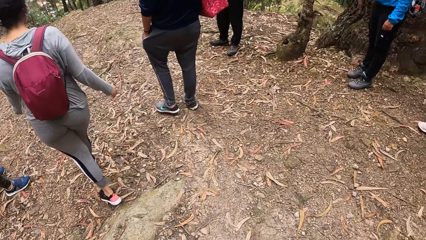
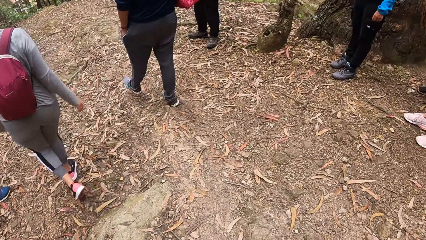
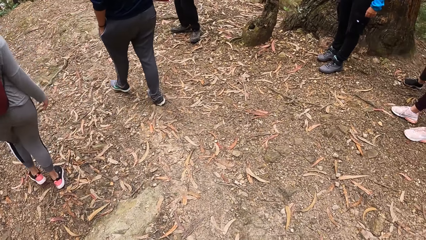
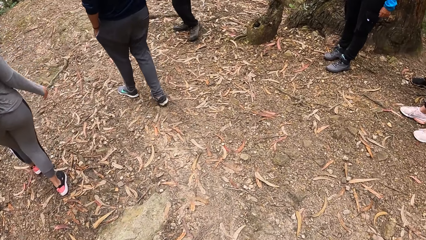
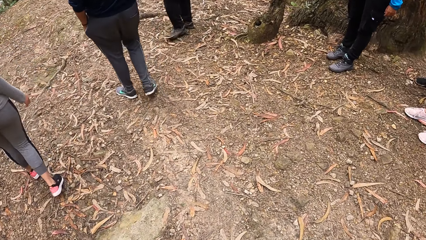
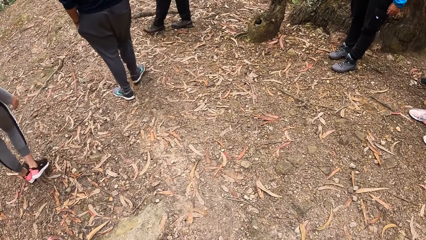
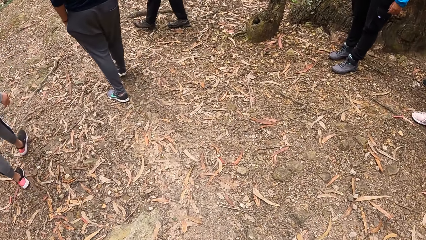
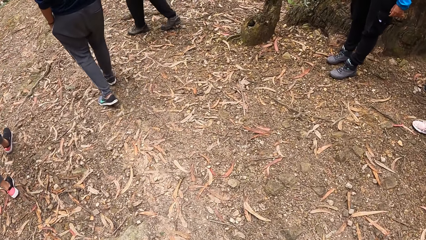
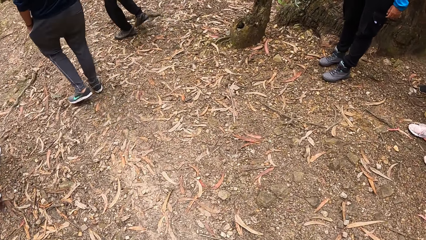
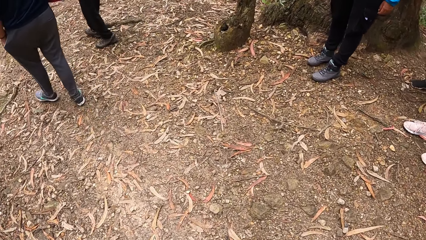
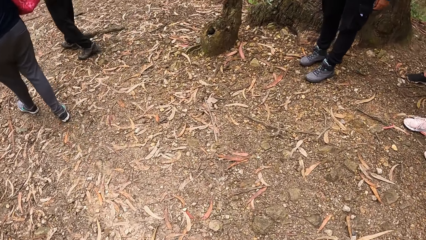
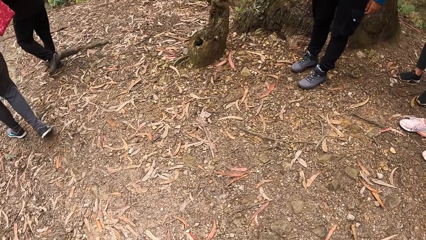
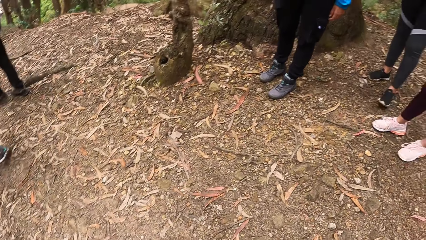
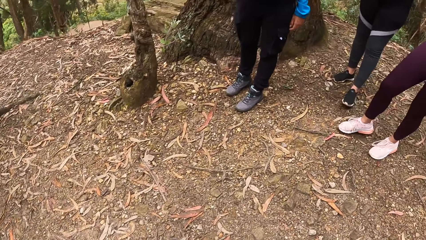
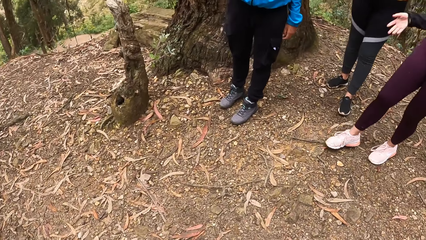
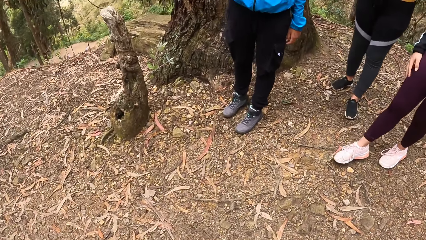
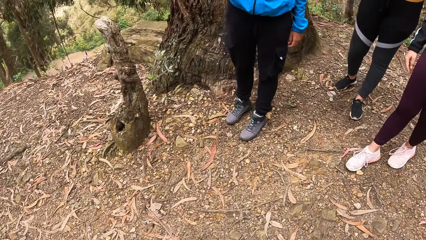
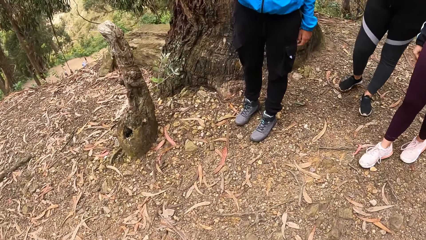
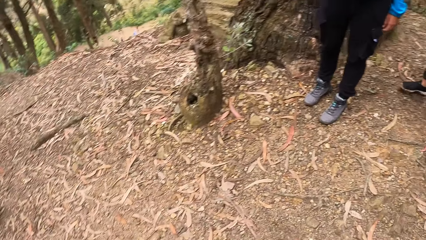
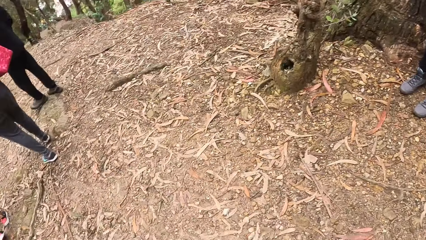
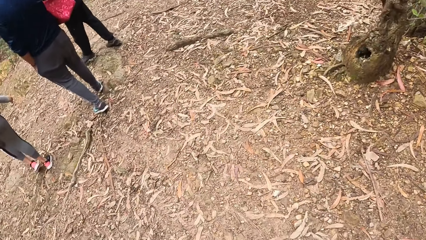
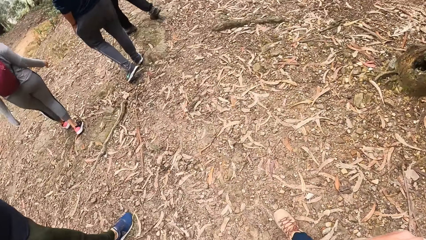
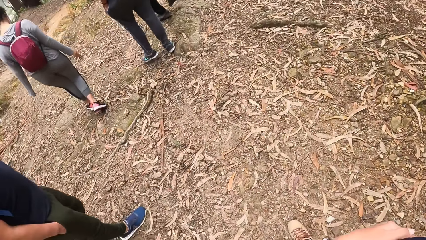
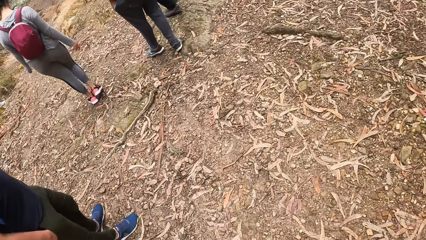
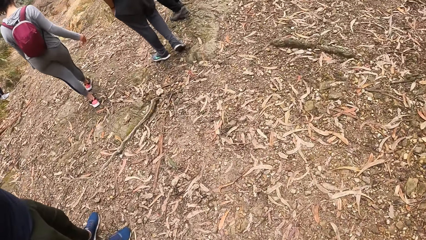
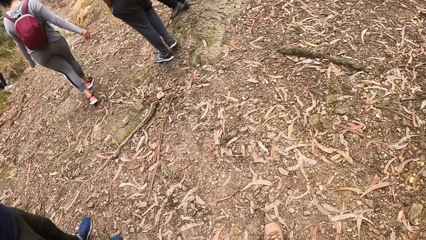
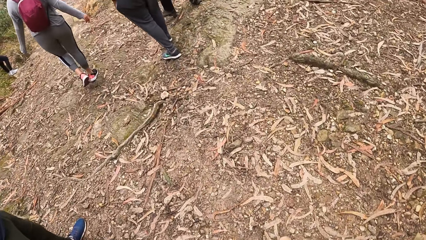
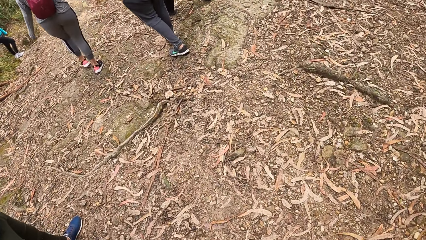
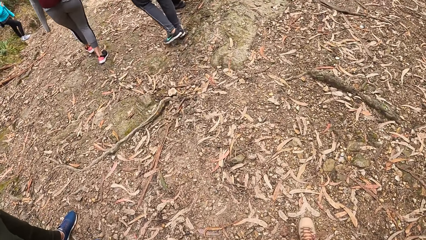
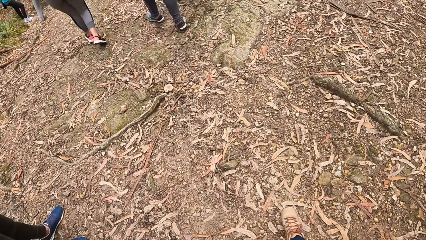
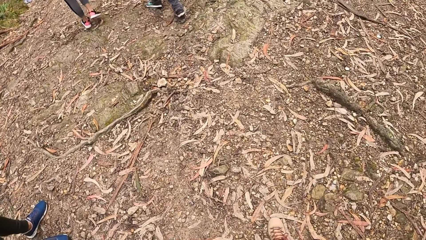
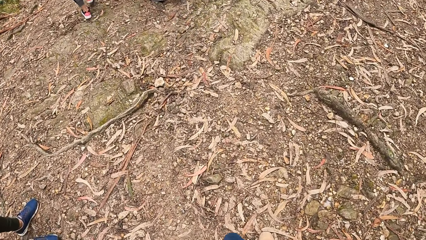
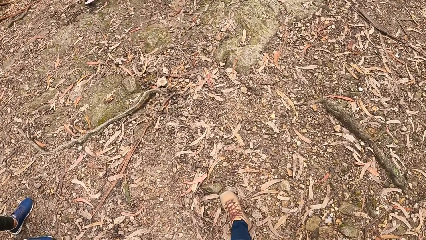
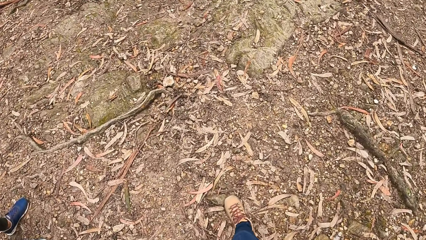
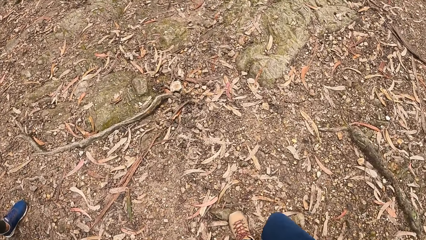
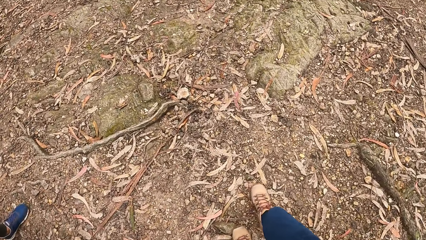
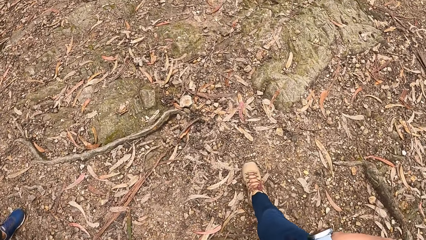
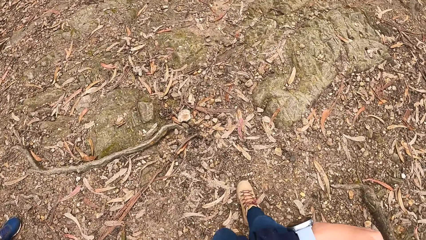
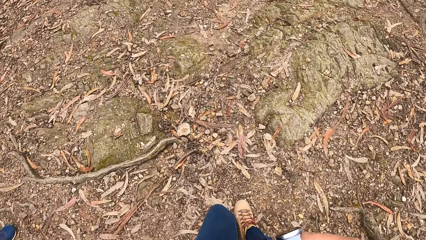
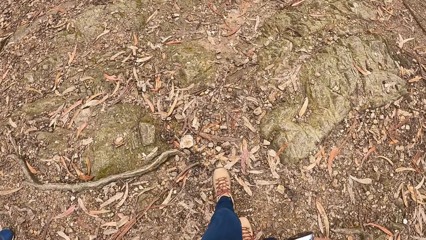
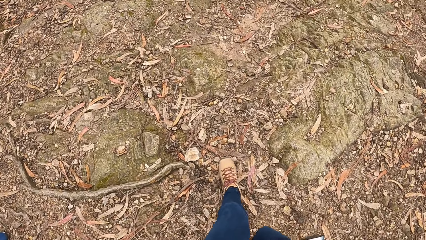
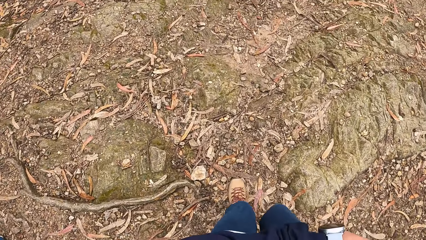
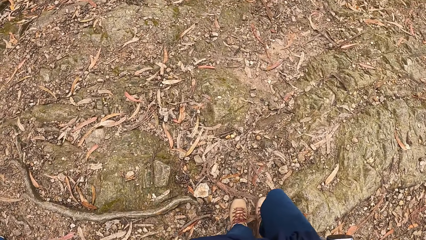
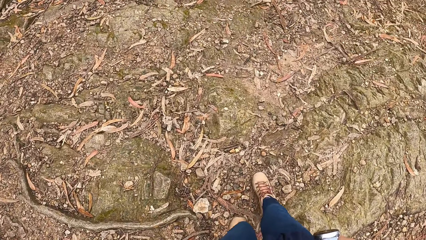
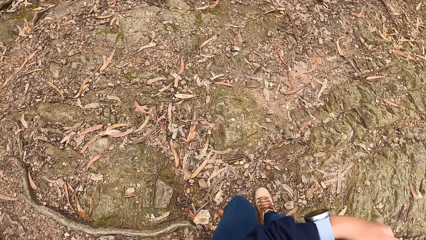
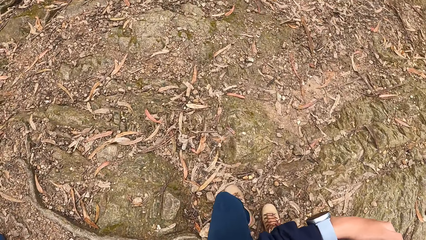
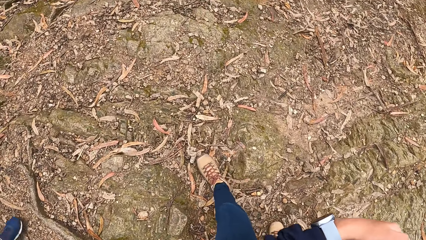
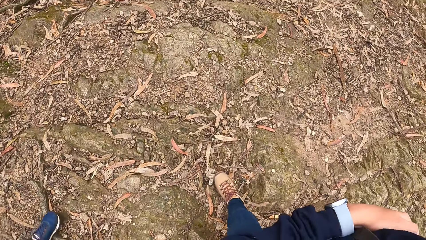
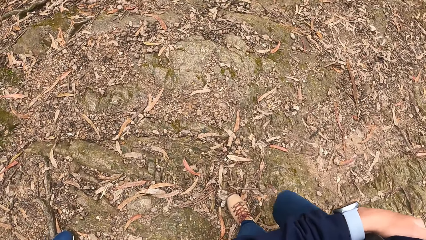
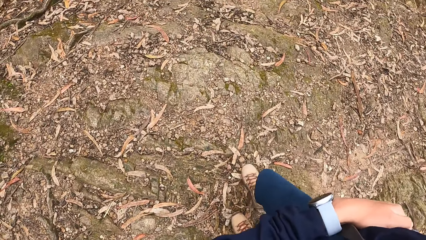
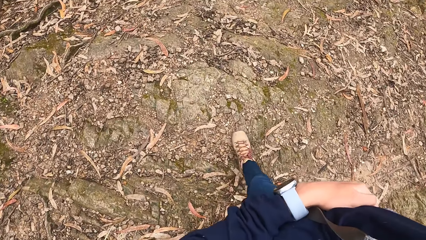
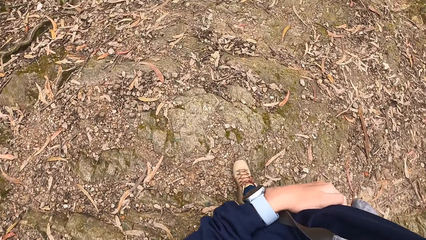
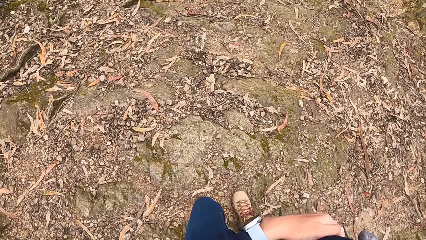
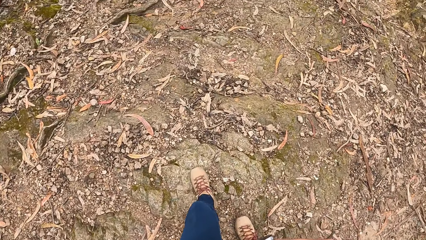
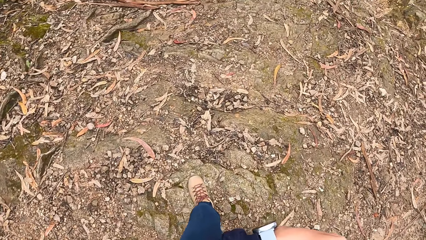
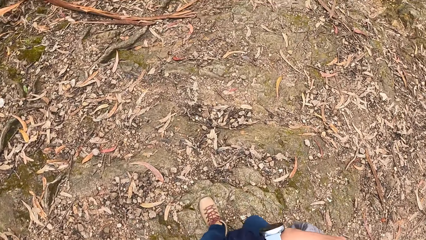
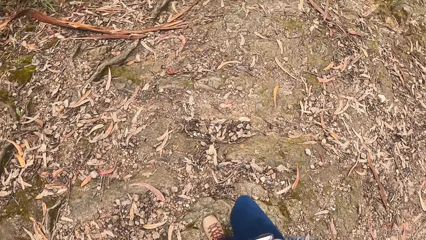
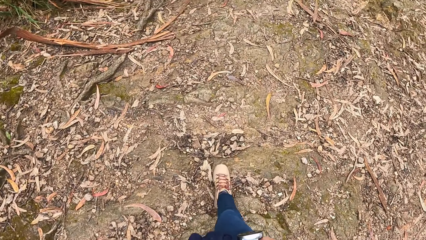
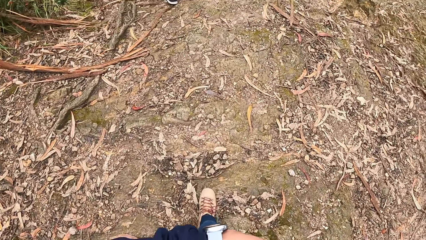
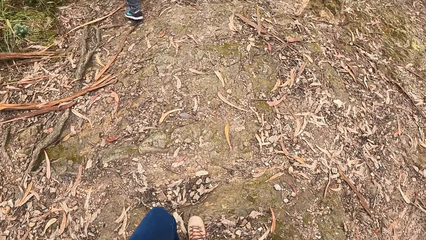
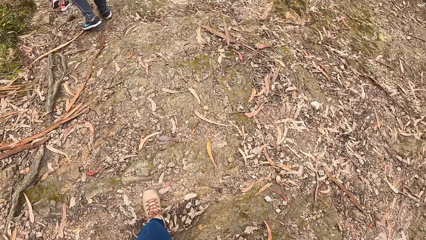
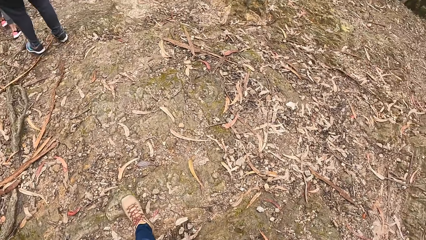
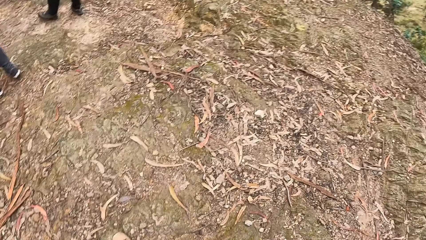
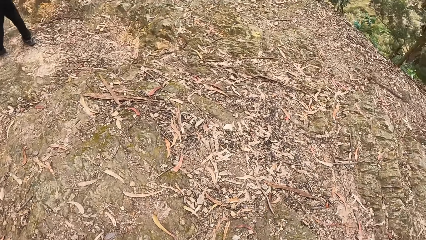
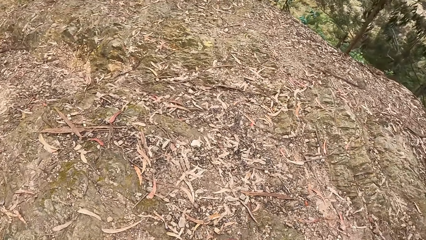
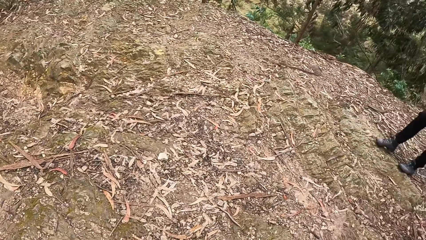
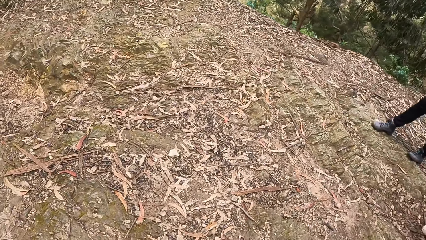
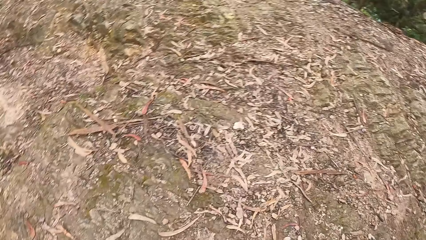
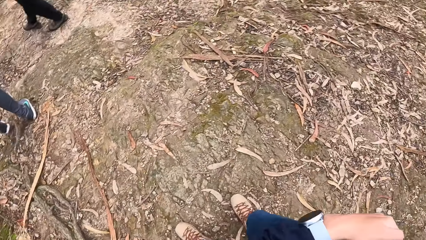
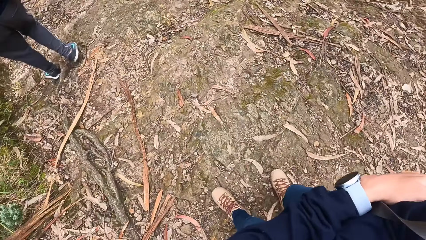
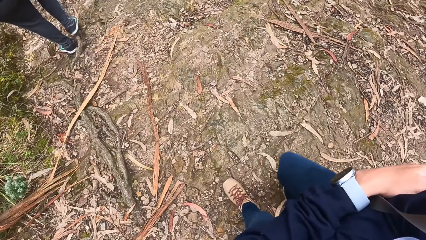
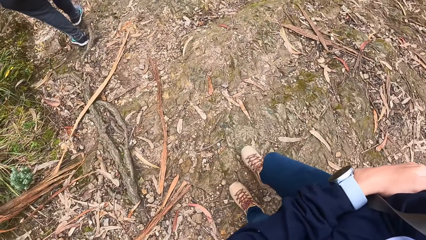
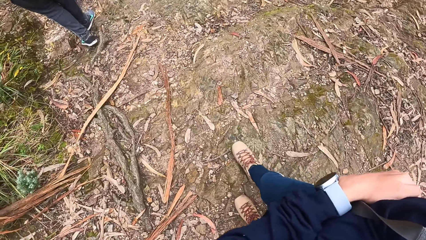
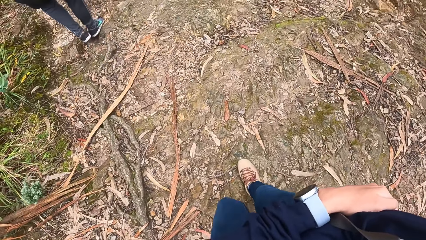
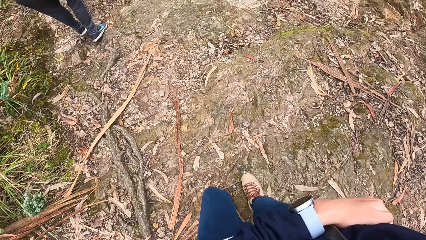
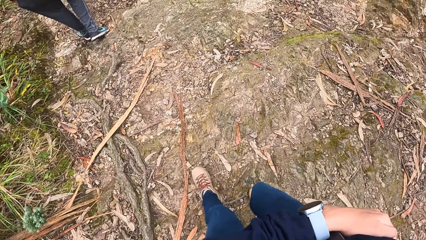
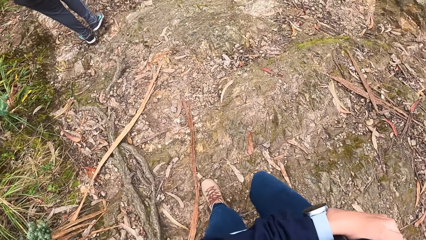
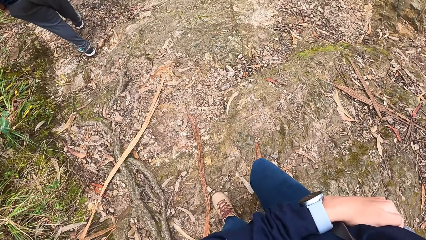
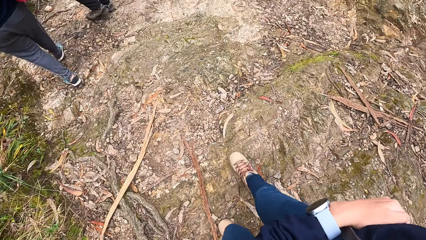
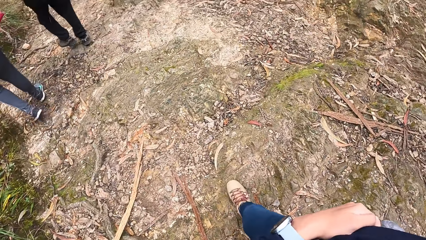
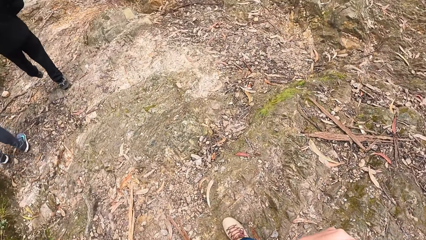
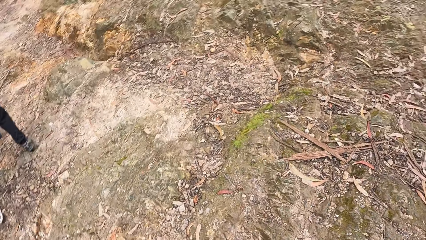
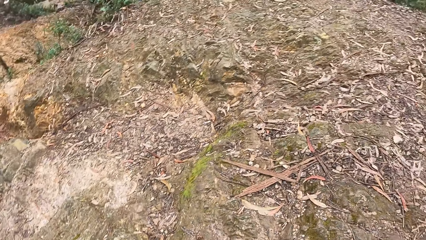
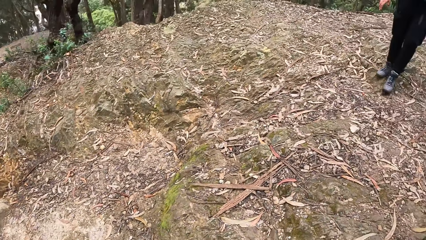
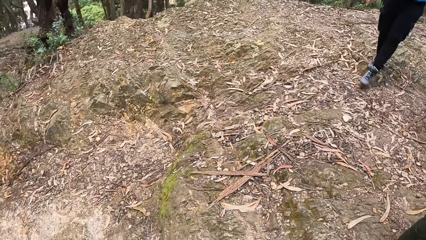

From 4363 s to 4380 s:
The camera wearer walks around. They look around.
